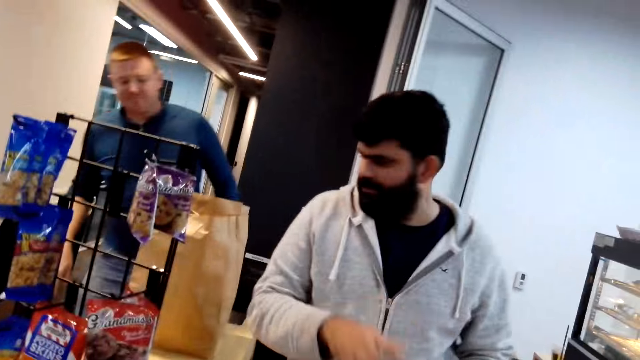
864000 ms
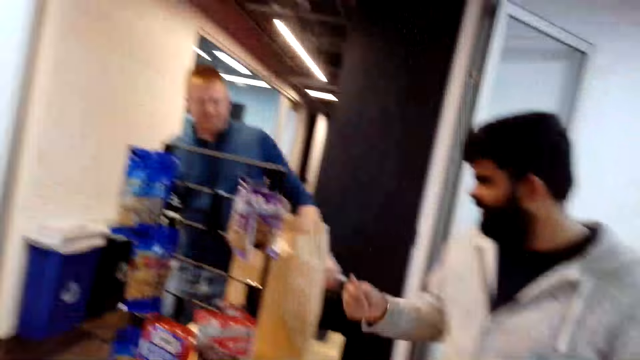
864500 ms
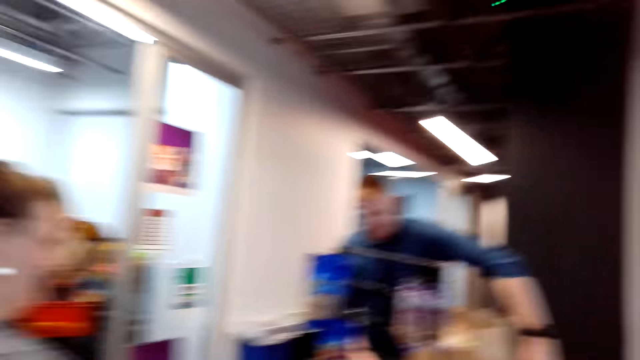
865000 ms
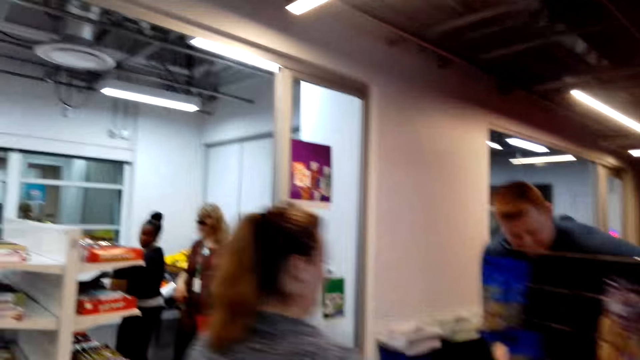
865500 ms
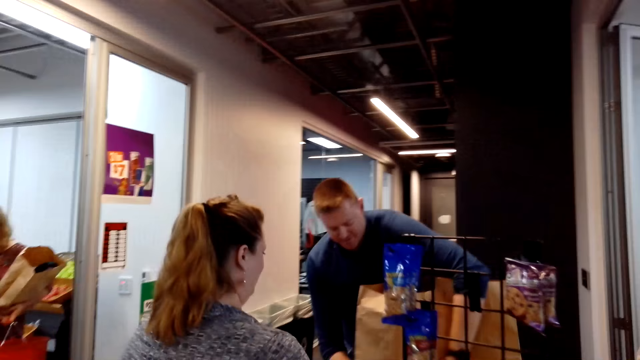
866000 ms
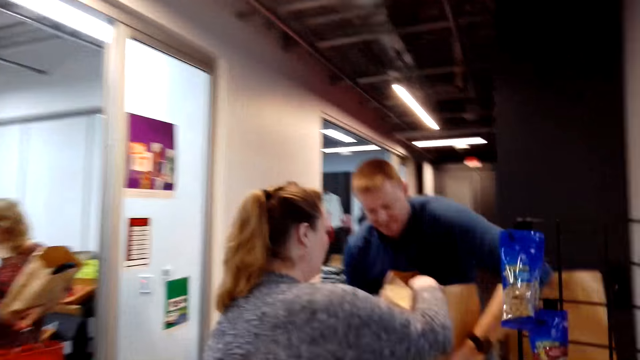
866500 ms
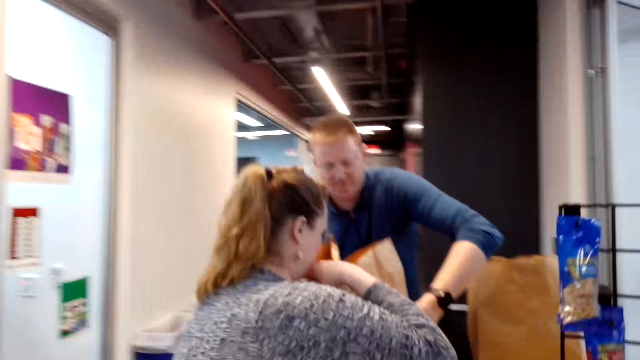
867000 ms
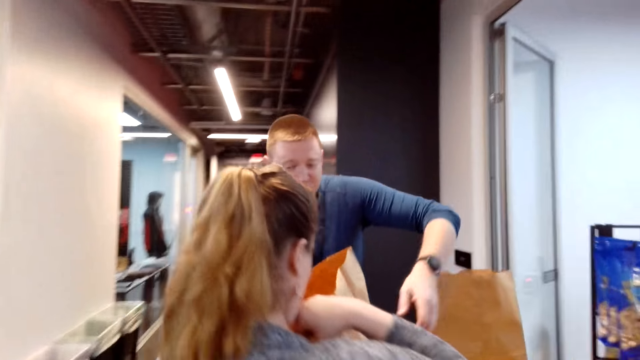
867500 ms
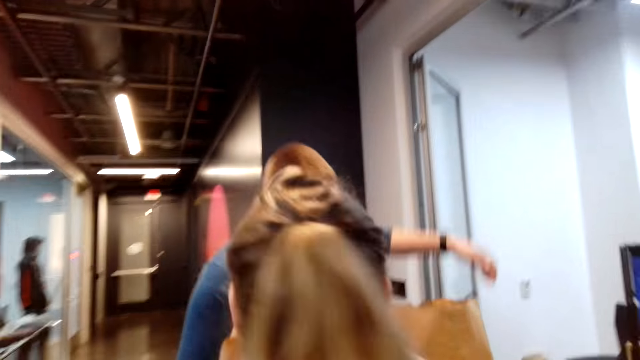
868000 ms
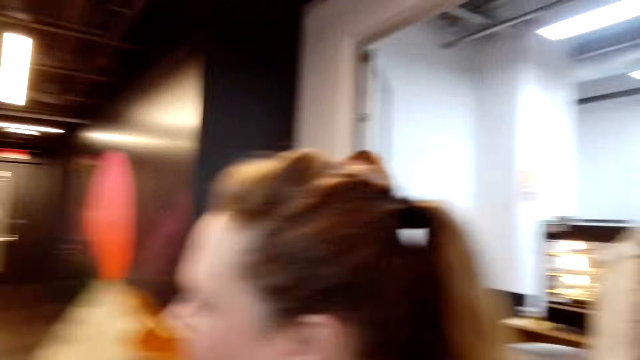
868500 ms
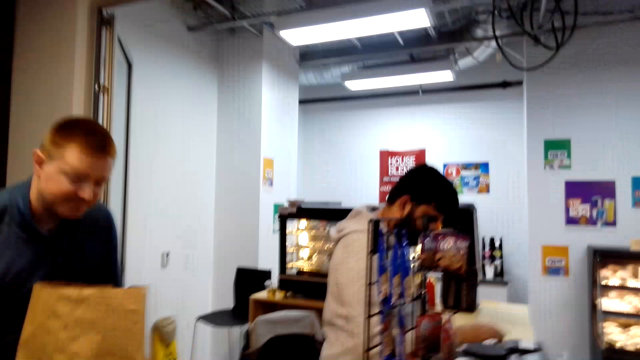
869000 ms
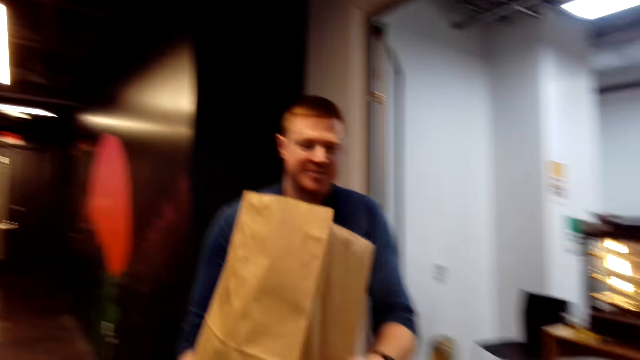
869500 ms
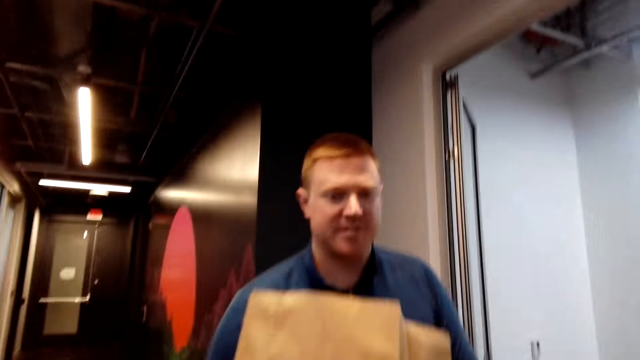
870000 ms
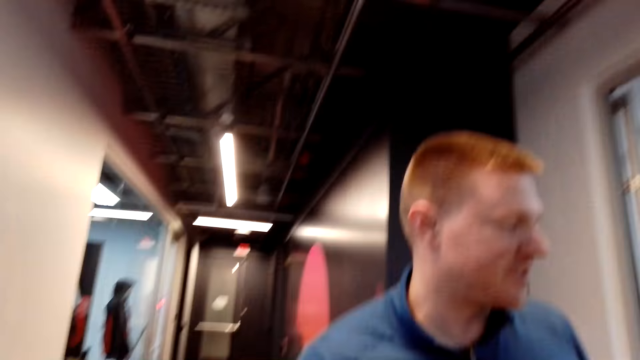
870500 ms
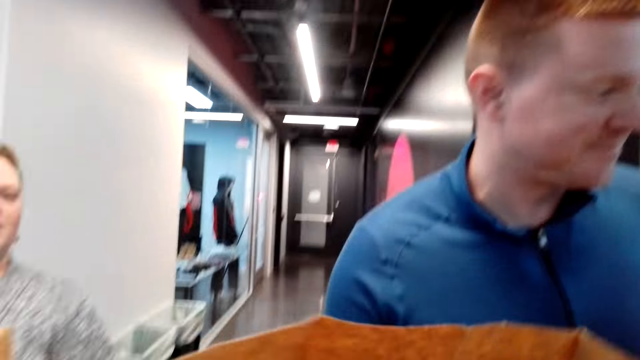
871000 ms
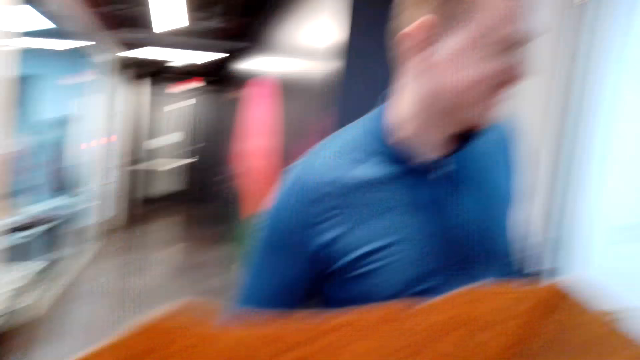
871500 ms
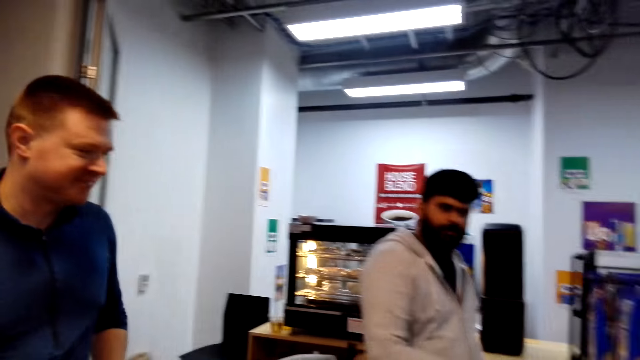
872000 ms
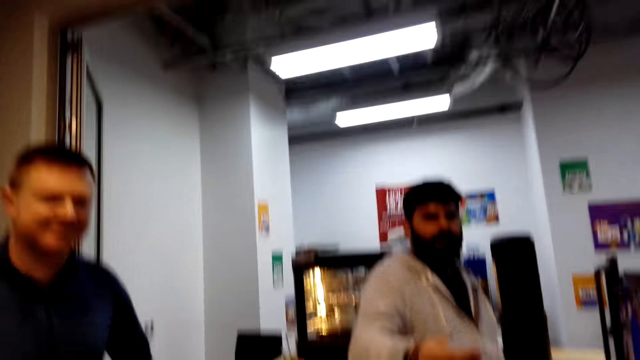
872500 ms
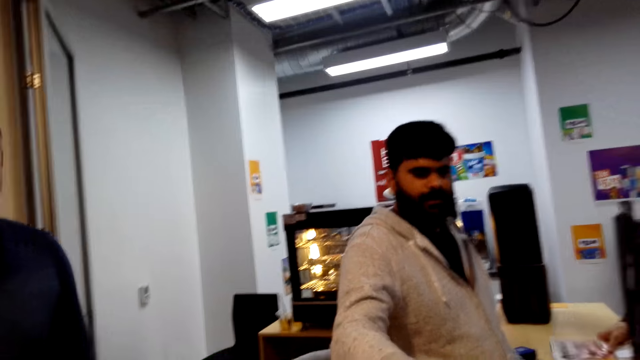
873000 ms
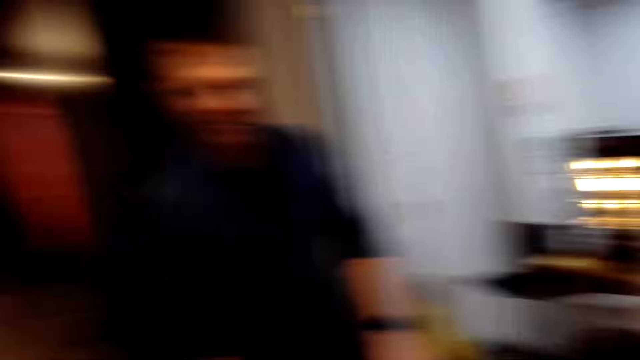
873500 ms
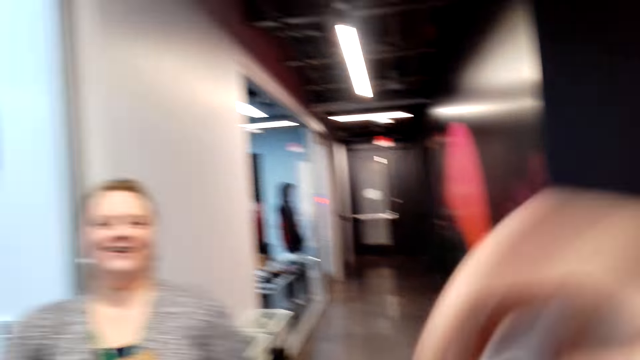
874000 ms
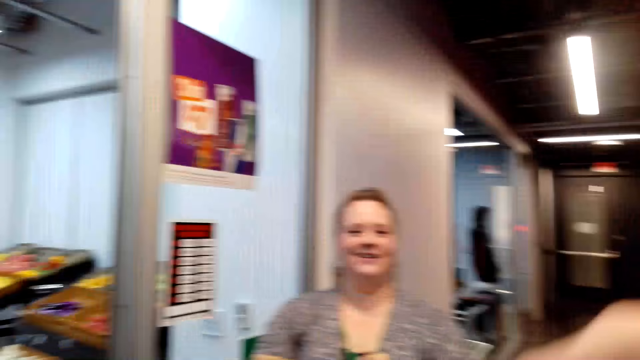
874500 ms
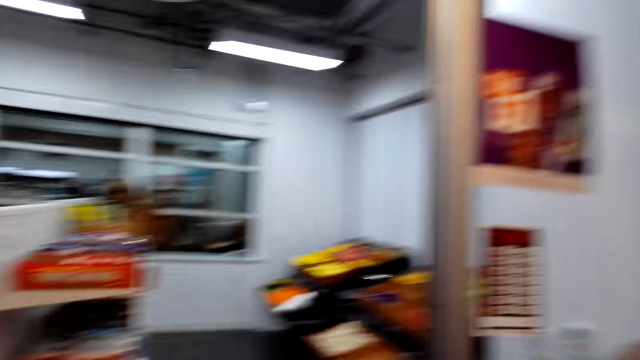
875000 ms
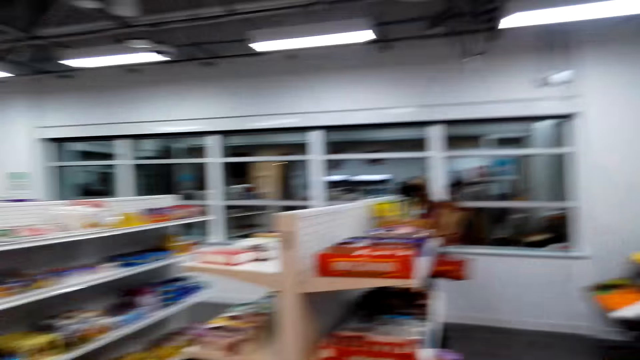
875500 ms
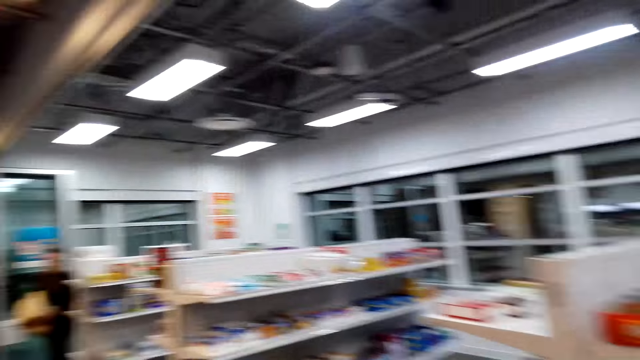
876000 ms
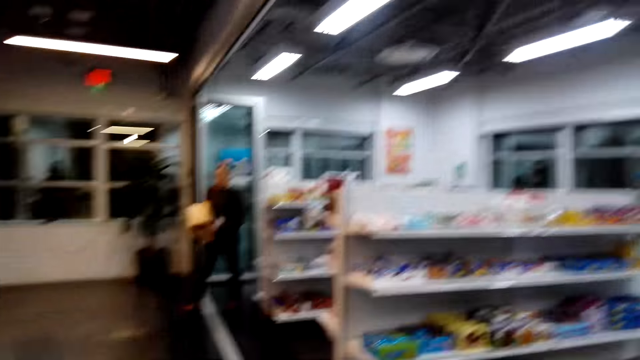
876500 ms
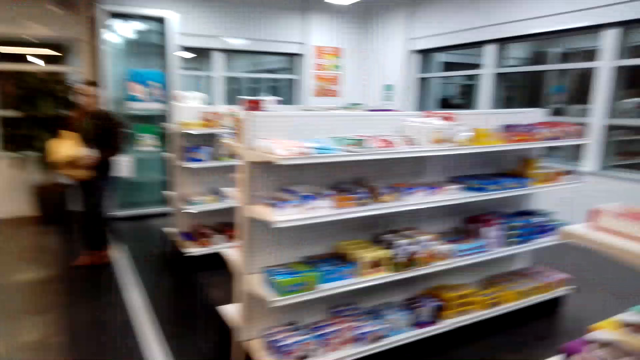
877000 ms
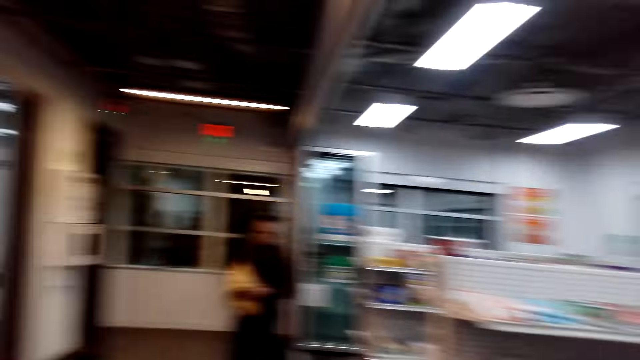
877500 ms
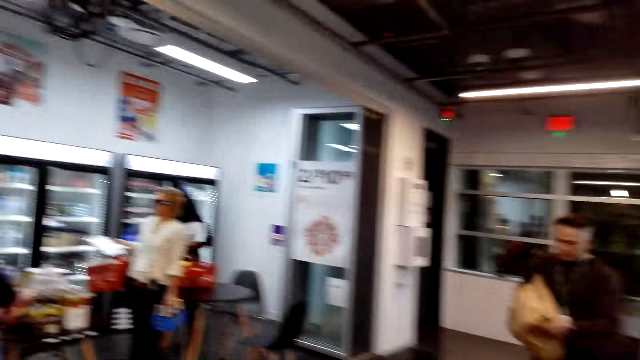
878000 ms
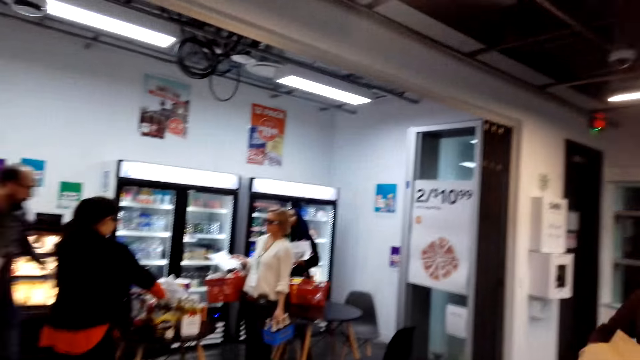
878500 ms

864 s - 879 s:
A man makes gestures to the camera wearer. The camera wearer looks around. A woman and the camera wearer walk around the shop. Another man hands over the paper to the woman. The other man carries a bag. The other man hands over the paper to the camera wearer. The camera wearer takes the bag from the other man. They take the receipt from the cashier. They walk around the shop.

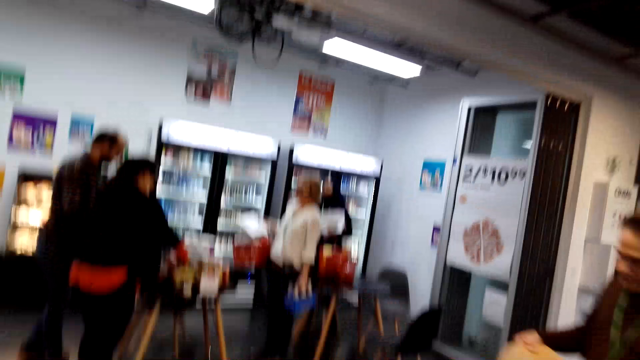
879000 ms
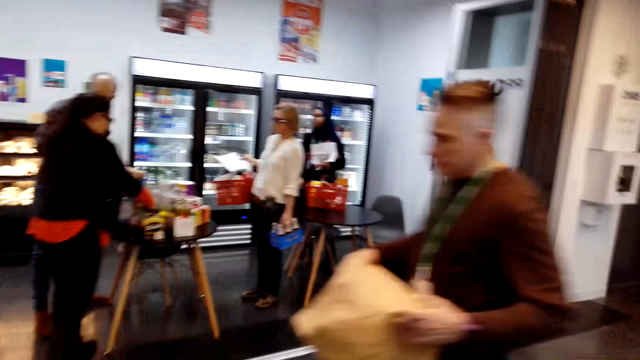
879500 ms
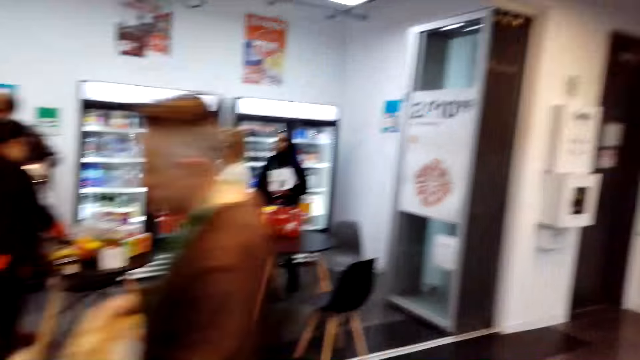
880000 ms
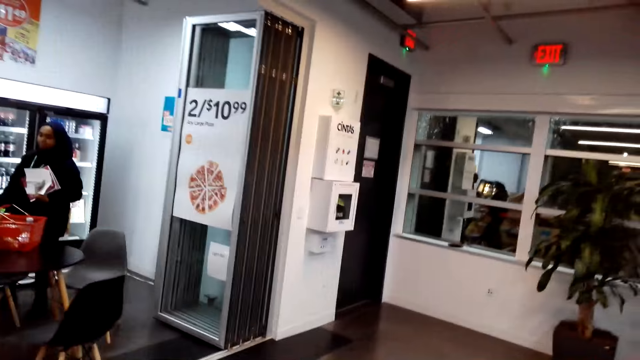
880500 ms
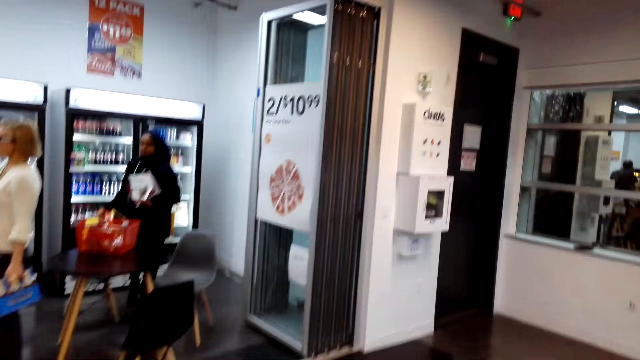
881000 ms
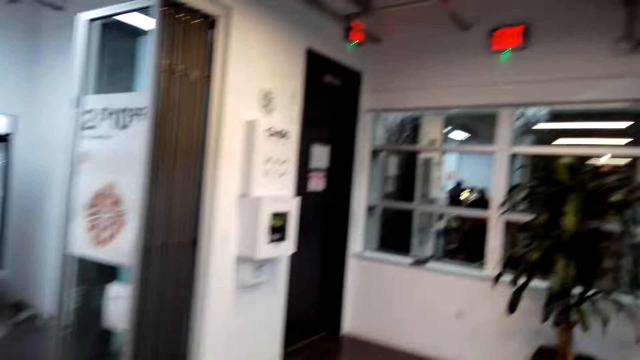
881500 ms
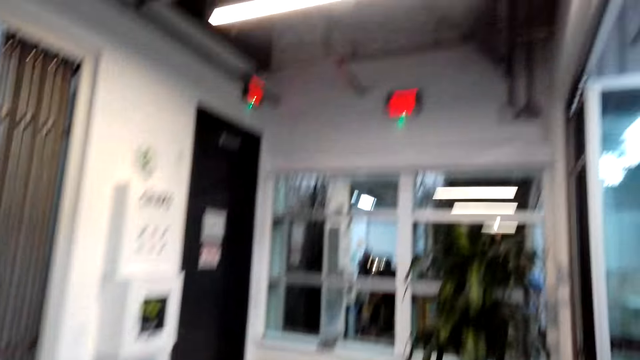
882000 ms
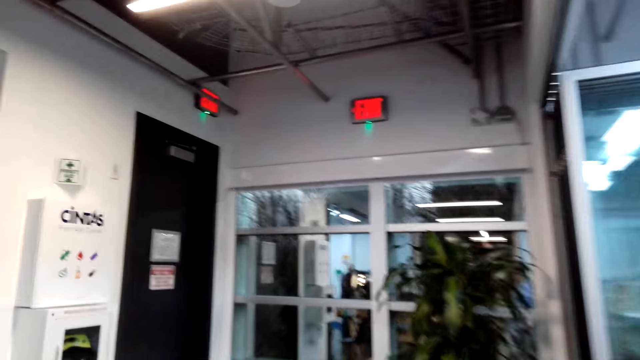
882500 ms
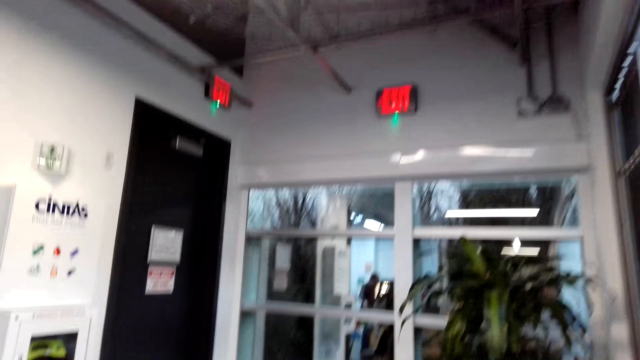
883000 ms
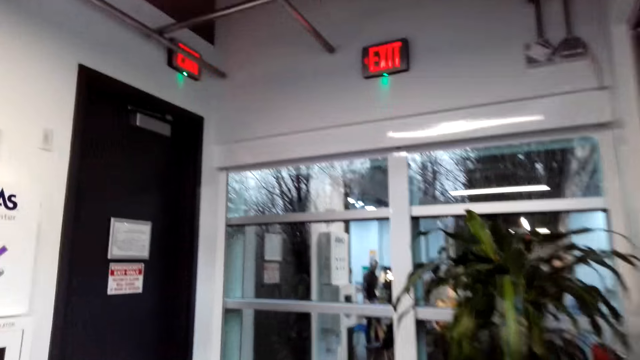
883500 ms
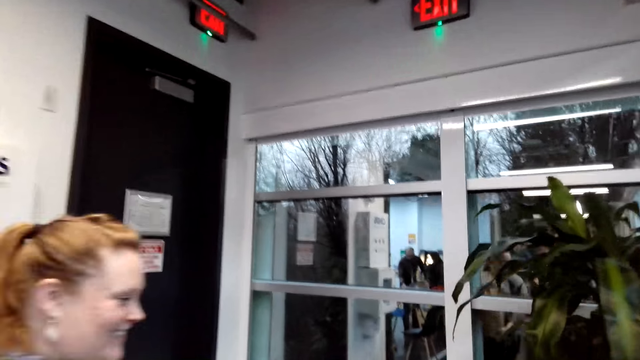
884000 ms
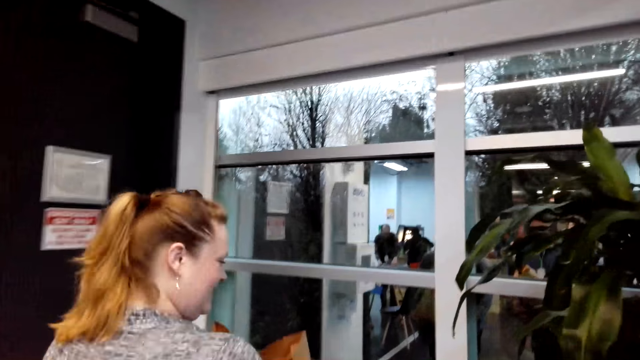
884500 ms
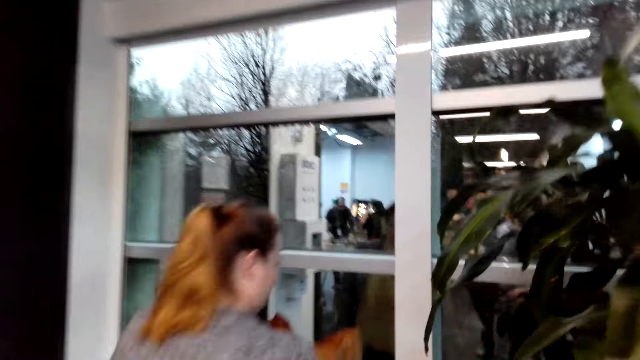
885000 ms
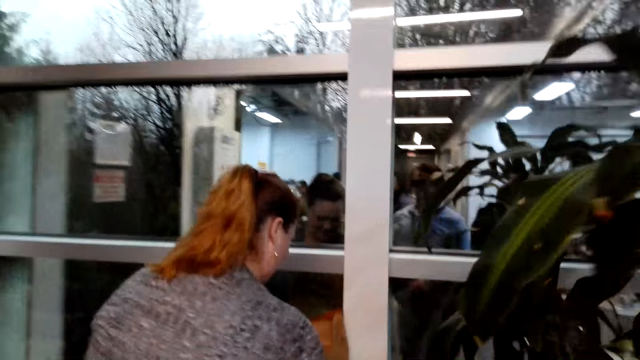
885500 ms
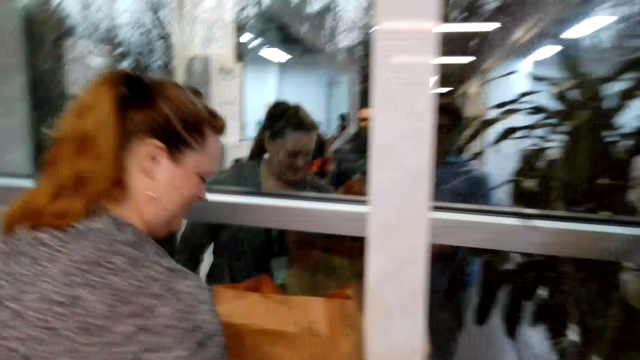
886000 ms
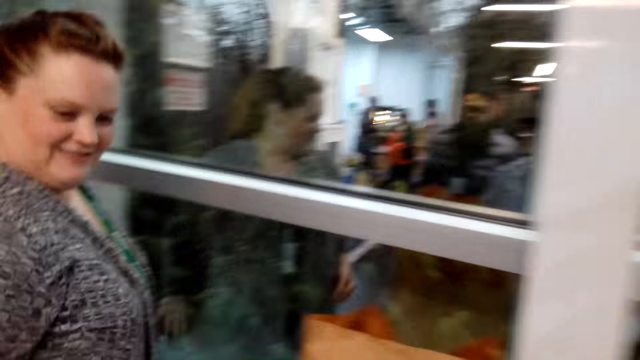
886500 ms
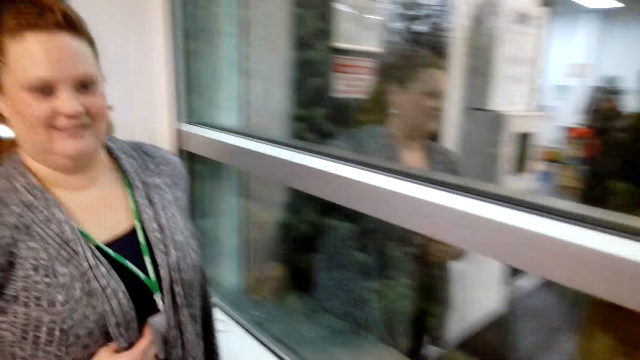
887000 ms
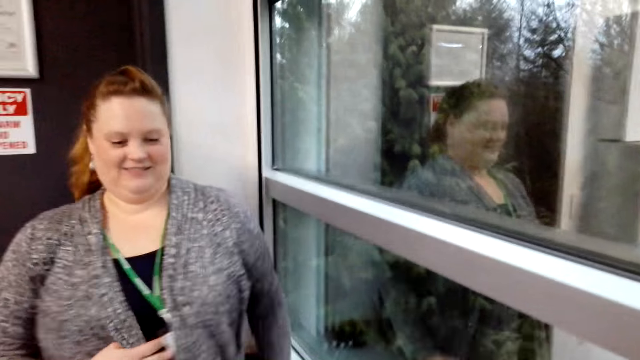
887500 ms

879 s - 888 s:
A woman puts the paper on the wall. The woman drops a bag. The camera wearer looks around.
